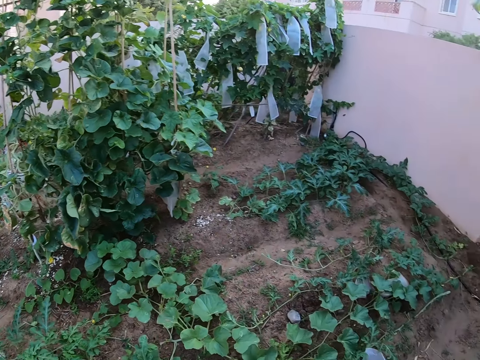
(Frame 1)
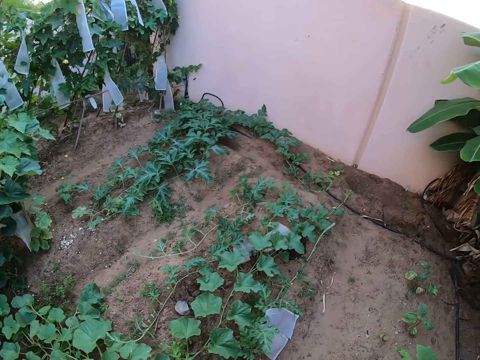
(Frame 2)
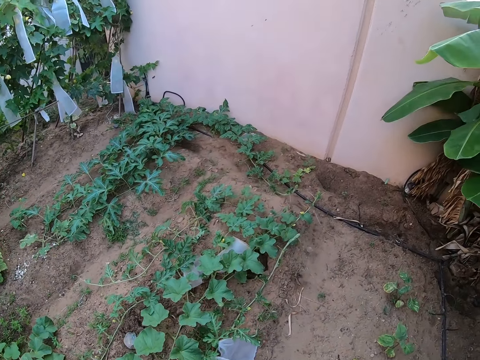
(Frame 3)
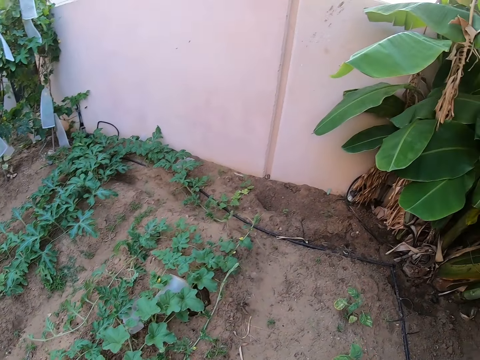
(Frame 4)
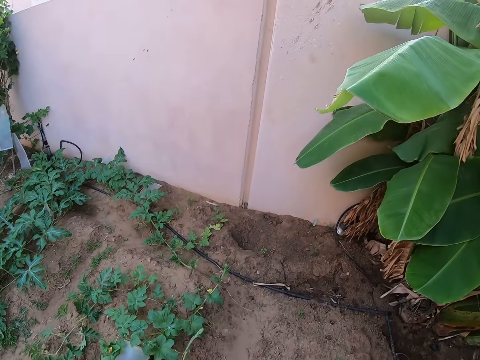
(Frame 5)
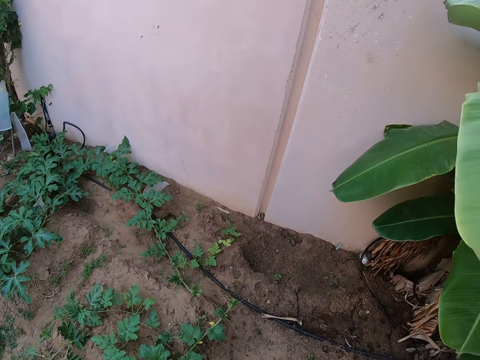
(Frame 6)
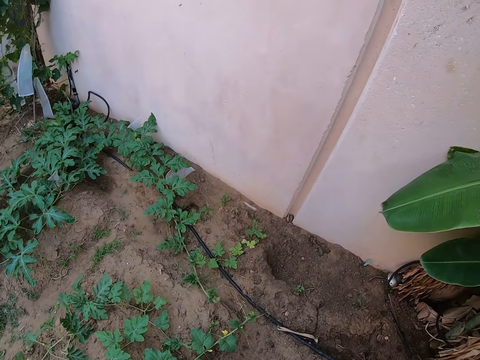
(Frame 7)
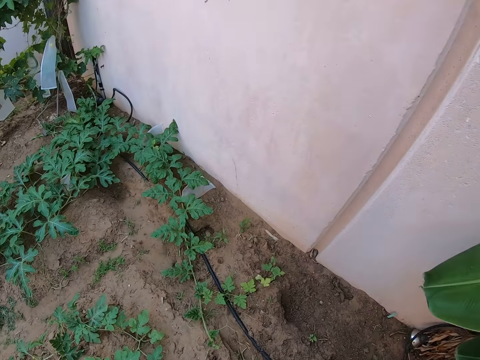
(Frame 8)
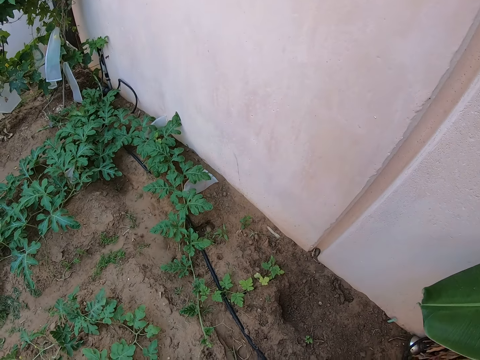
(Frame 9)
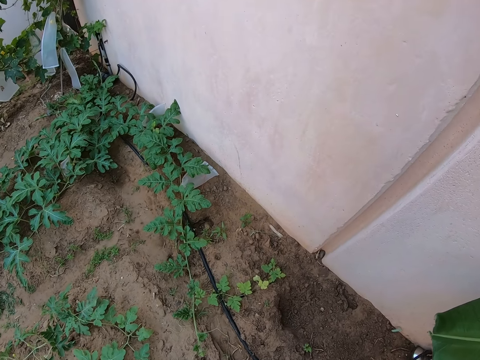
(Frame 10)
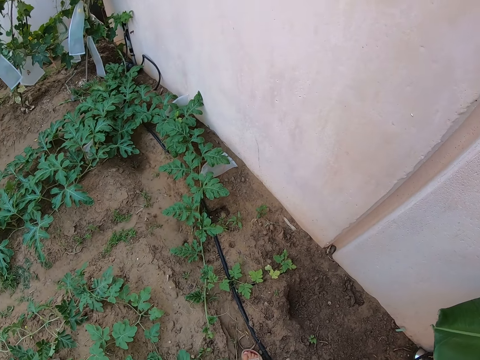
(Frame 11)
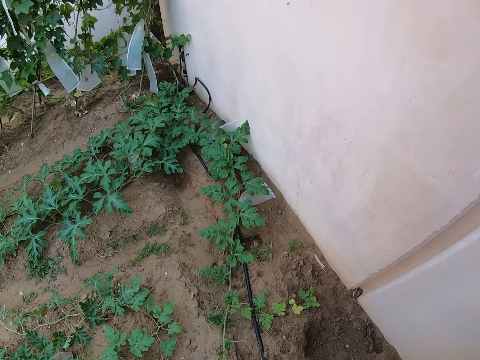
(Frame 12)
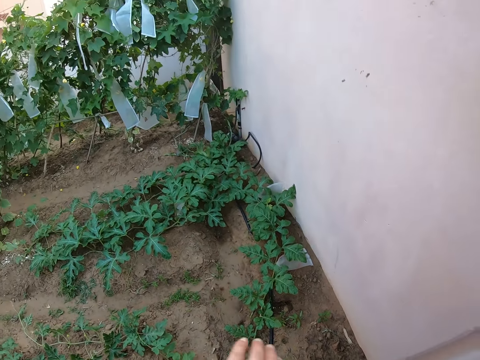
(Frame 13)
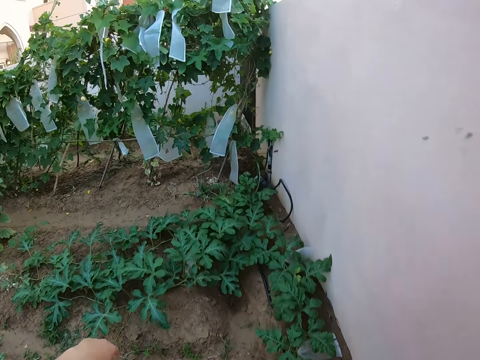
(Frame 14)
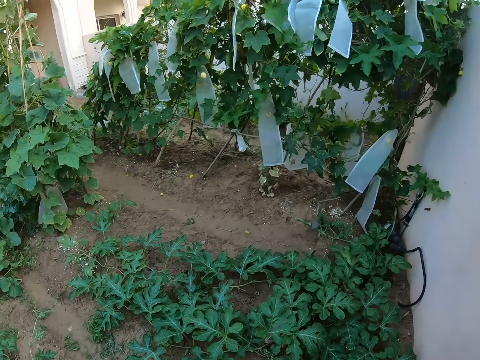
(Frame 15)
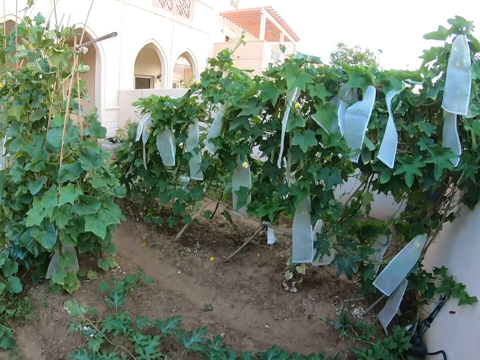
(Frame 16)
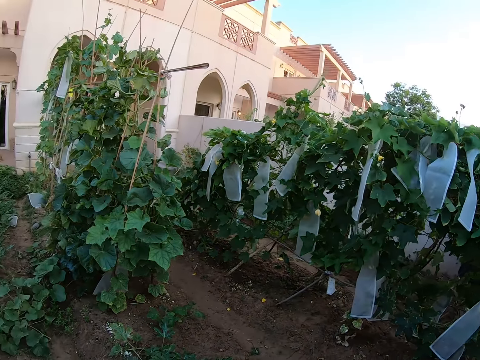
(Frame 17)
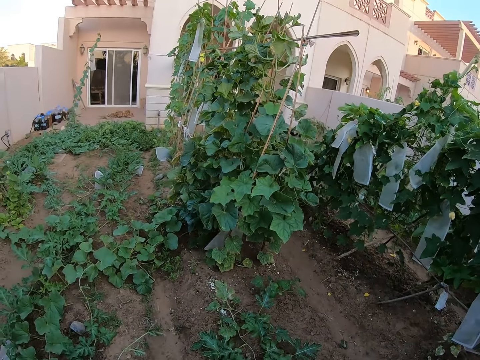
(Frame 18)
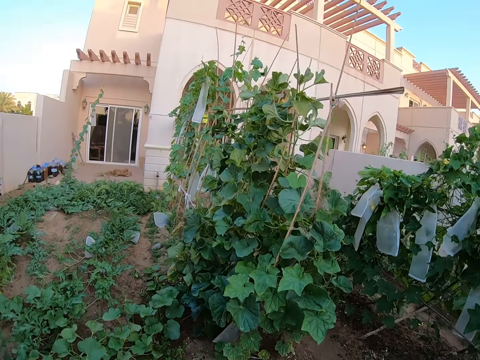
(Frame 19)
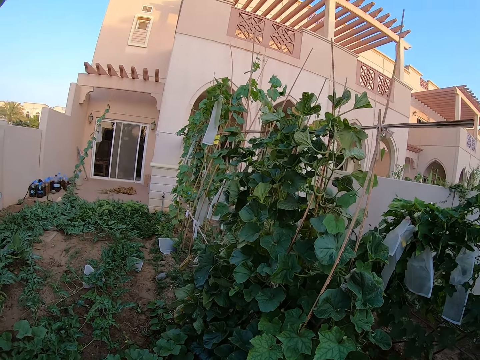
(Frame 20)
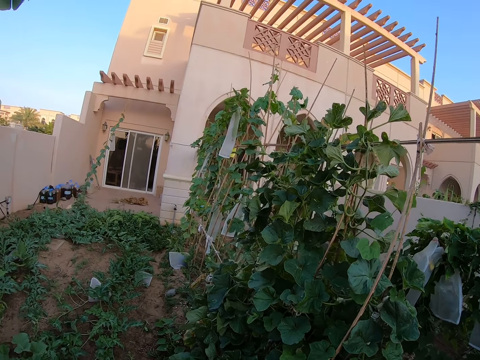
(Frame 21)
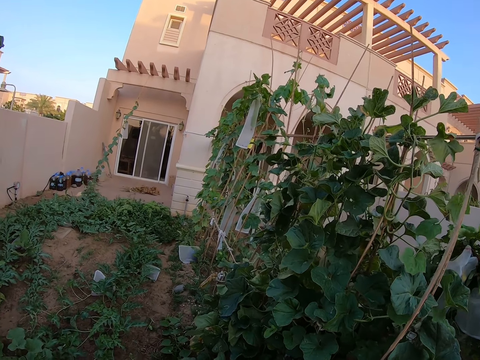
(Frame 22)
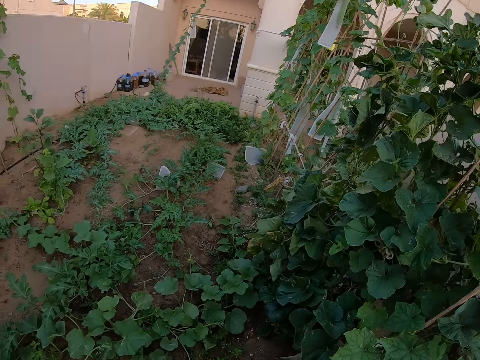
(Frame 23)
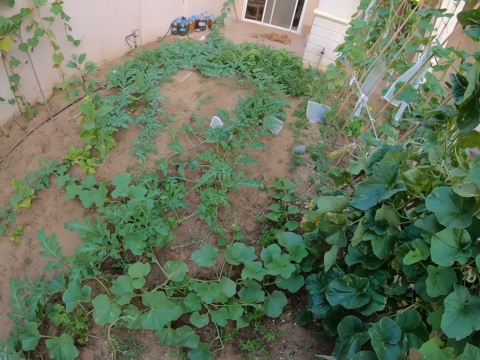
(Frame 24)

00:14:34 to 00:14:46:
The camera wearer walks around the garden.

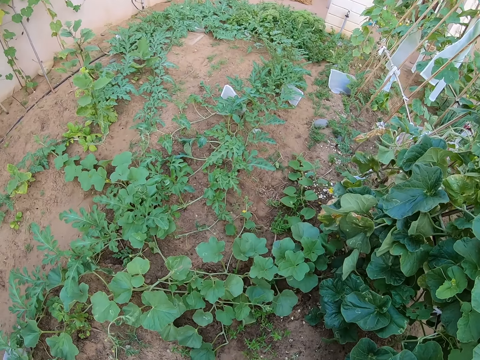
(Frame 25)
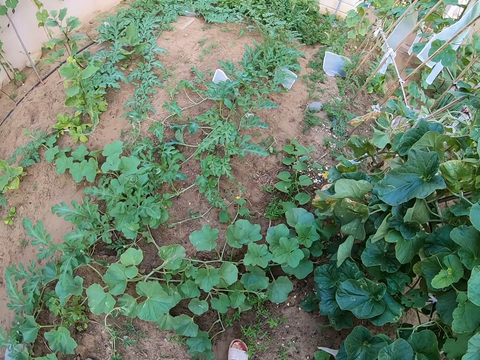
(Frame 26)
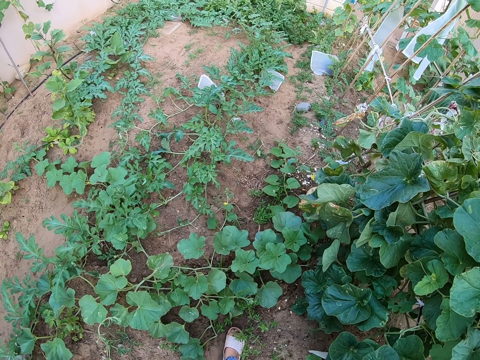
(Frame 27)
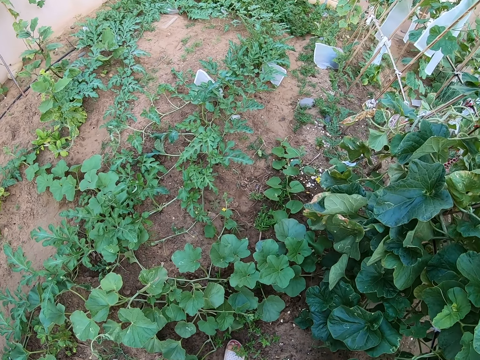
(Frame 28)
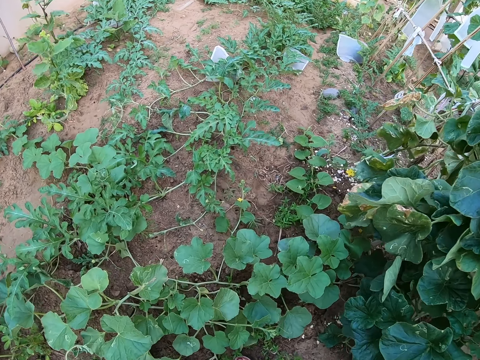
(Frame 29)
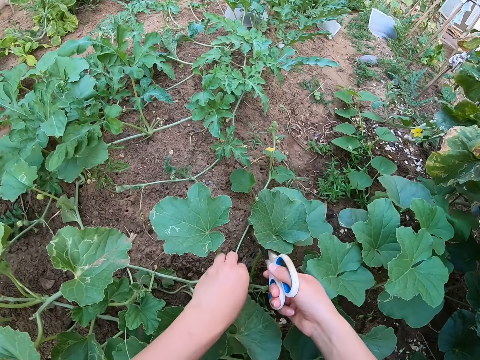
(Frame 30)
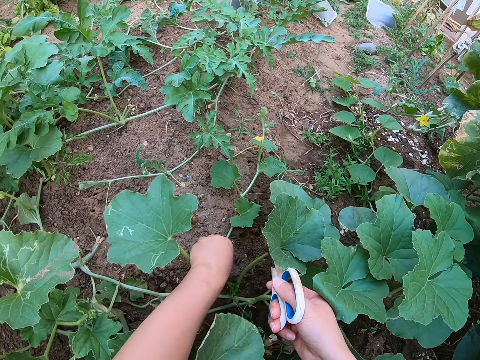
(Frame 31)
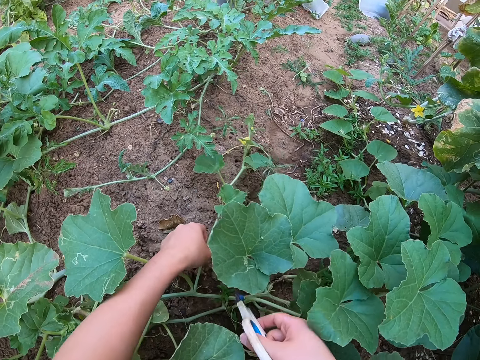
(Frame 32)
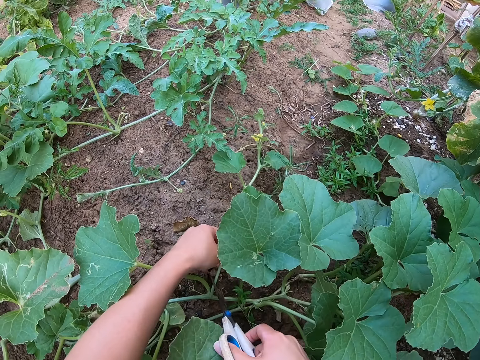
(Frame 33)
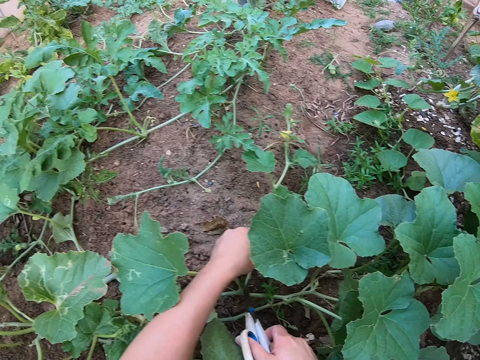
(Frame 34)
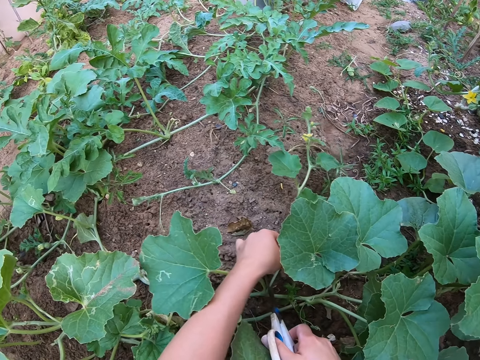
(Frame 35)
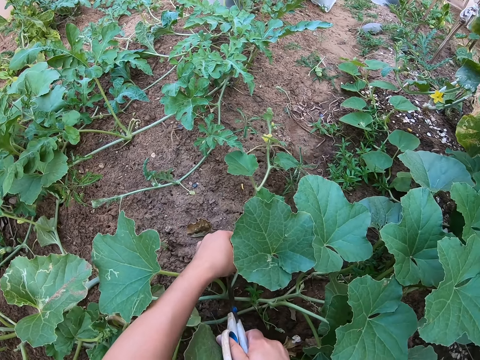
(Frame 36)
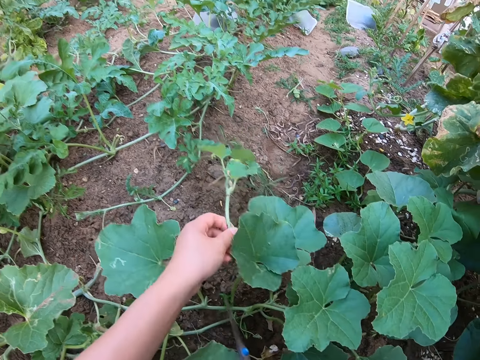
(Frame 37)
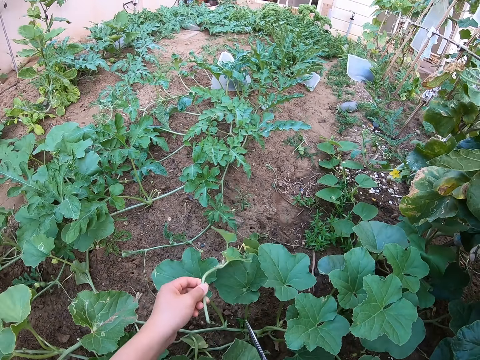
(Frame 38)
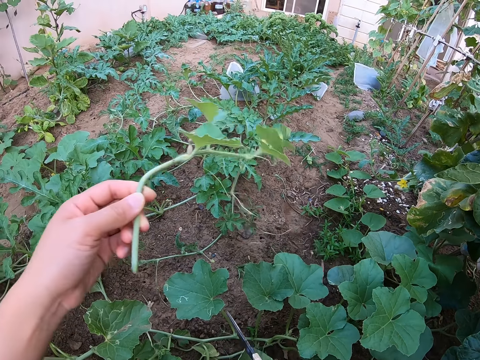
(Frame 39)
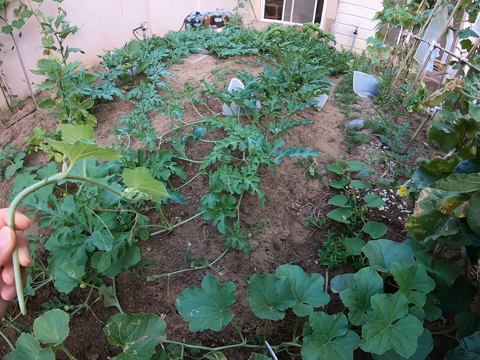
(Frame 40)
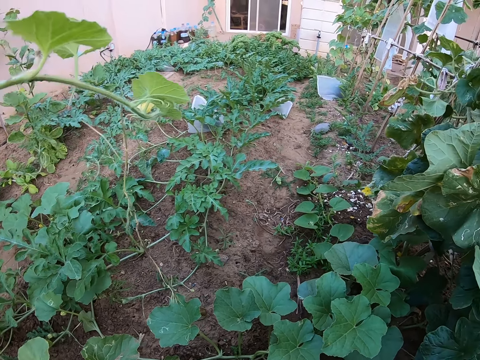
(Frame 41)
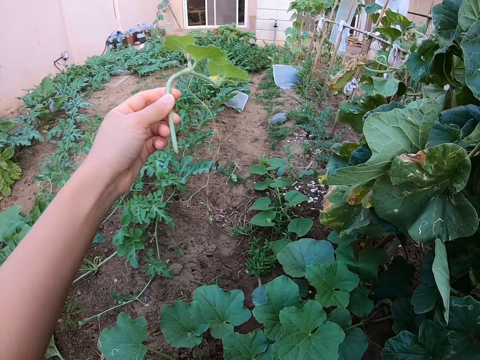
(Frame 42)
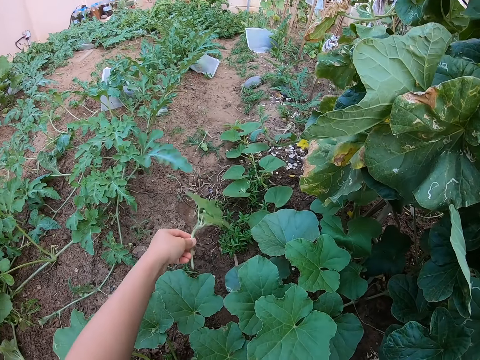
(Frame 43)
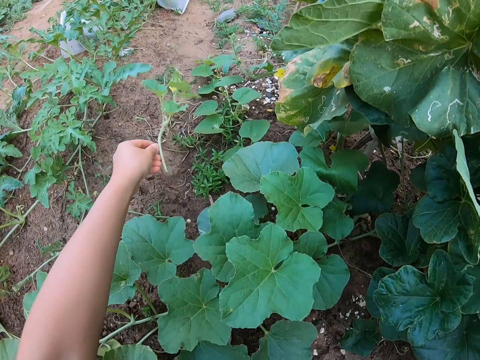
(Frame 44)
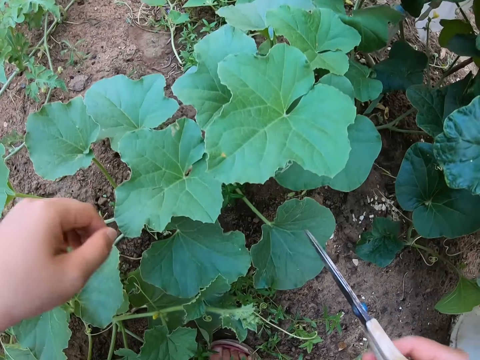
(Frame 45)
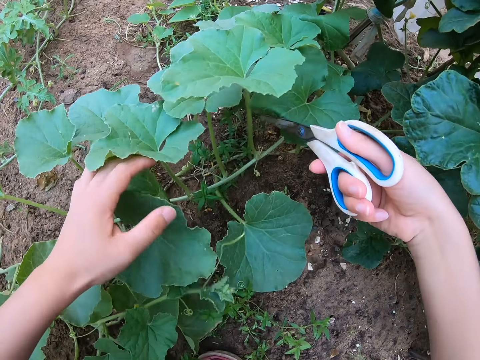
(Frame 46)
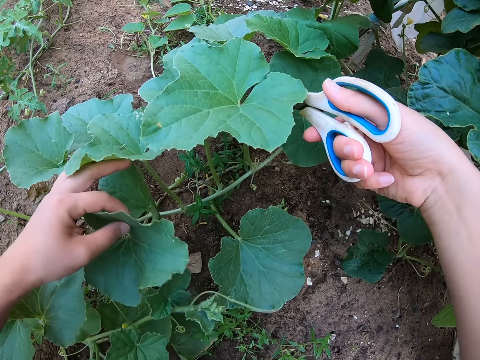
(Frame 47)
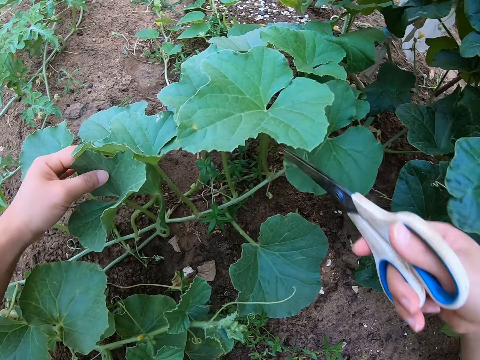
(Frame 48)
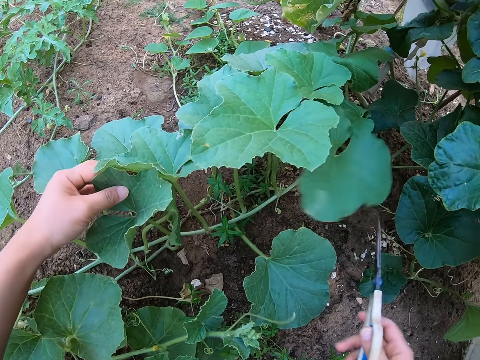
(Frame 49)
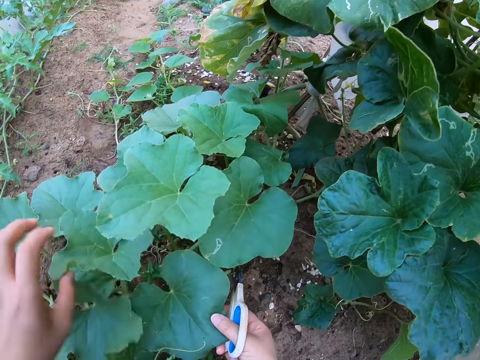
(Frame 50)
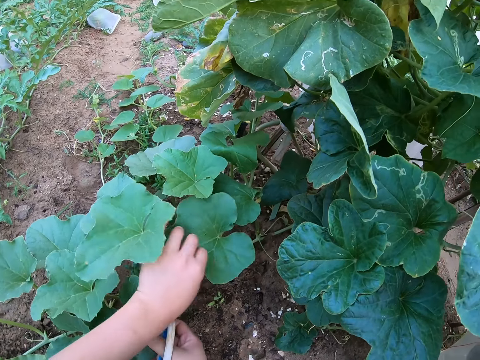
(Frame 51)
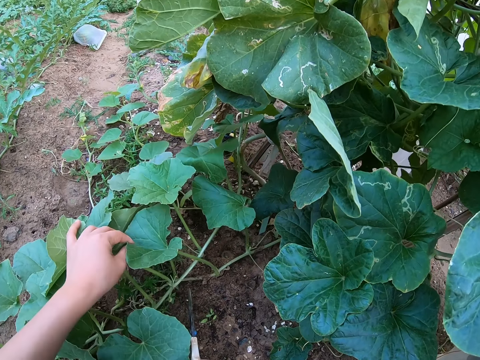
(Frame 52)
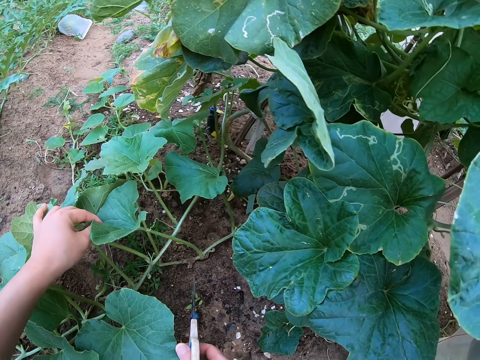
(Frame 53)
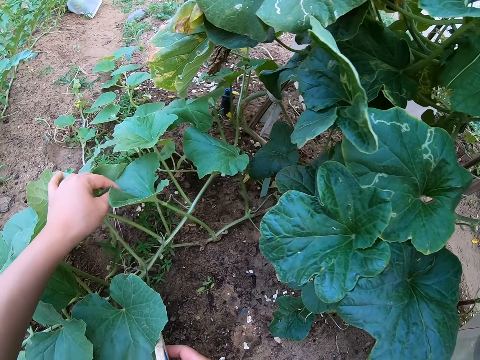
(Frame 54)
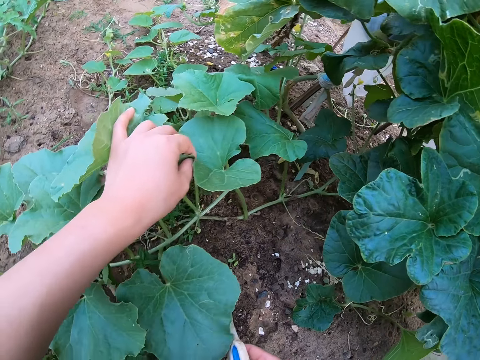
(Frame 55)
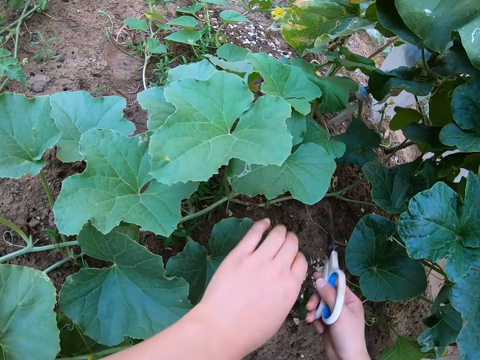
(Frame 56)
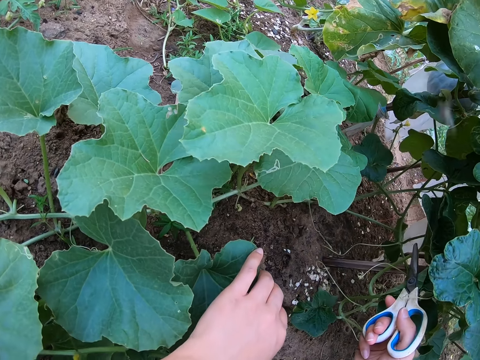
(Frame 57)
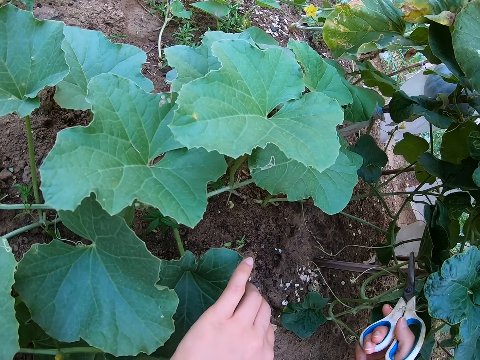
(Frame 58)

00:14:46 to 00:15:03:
The camera wearer touches the pumpkin leaves. They hold a pumpkin stem. They cut the pumpkin stem with a pair of scissors. They lift the pumpkin stem. They drop the pumpkin stem on the ground. They stare around at the plants. They touch the pumpkin leaves.
